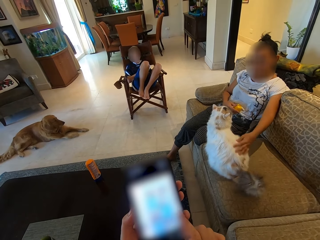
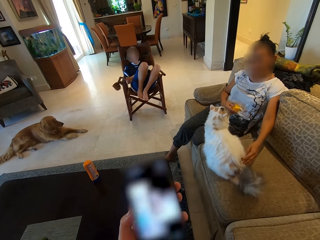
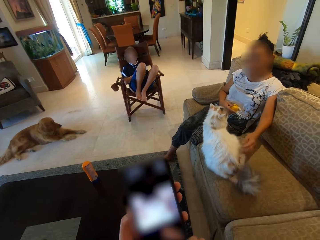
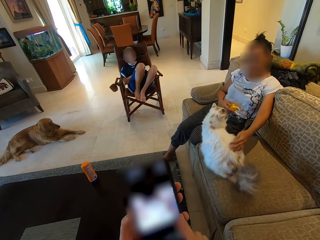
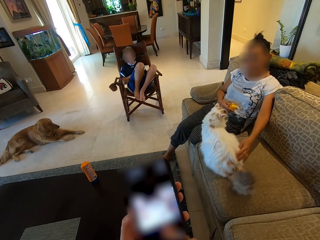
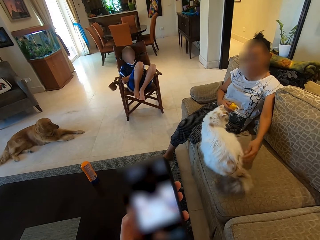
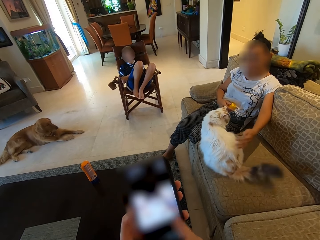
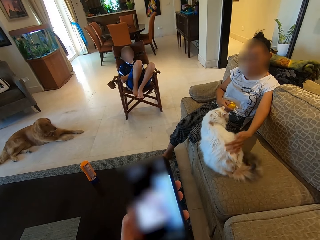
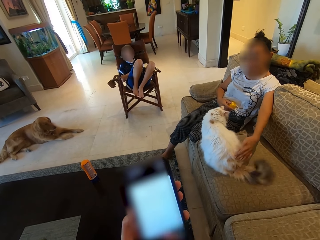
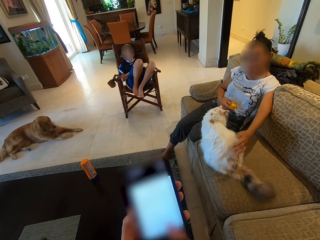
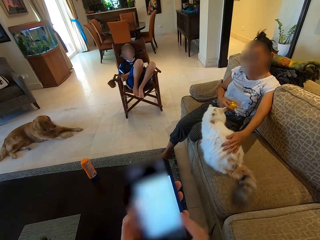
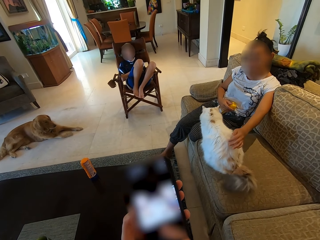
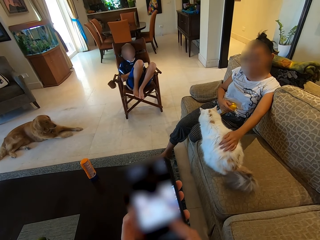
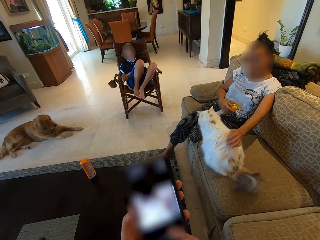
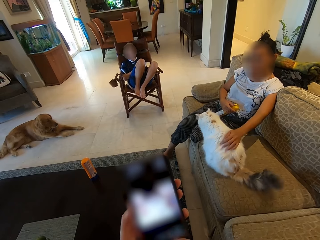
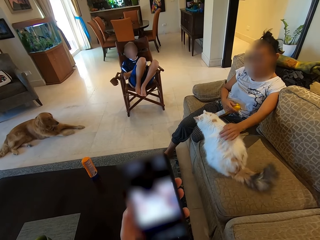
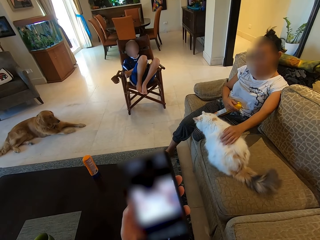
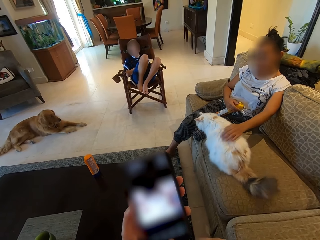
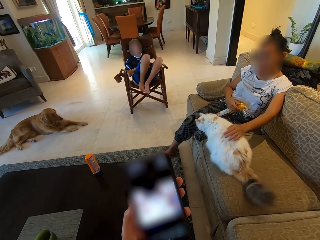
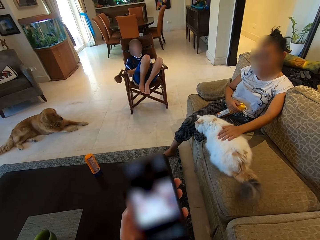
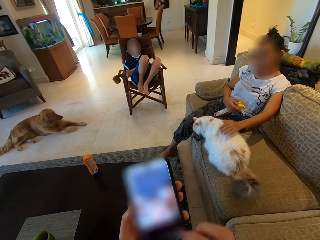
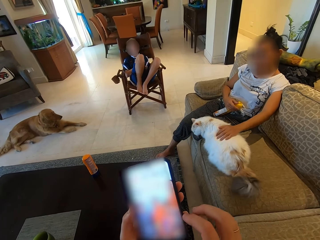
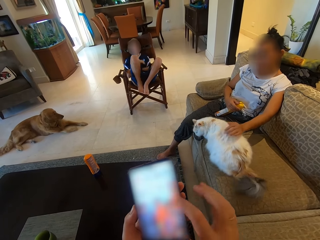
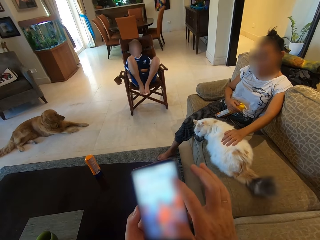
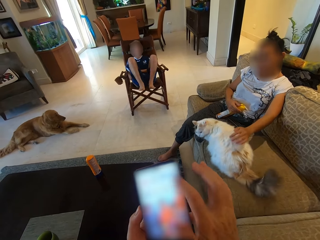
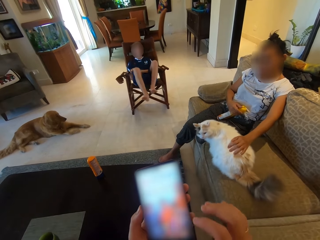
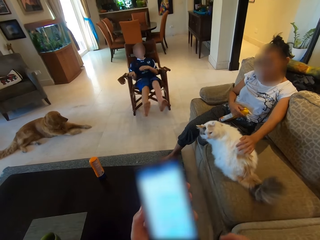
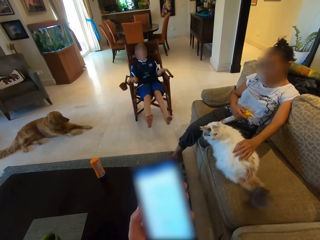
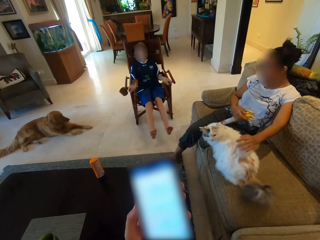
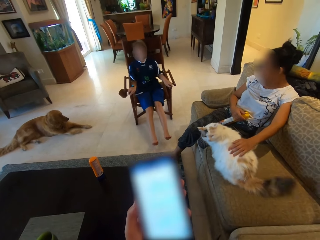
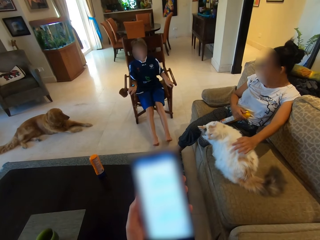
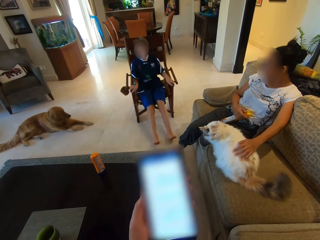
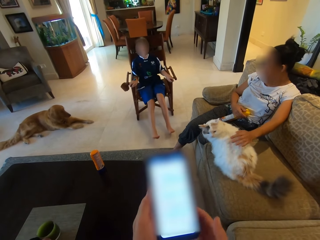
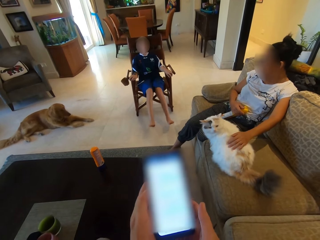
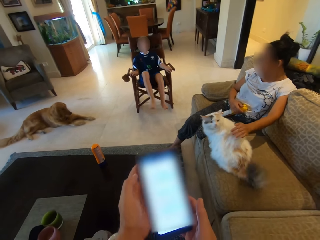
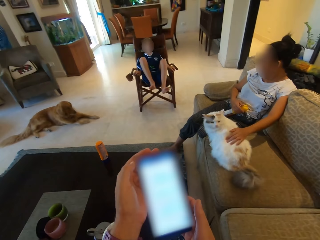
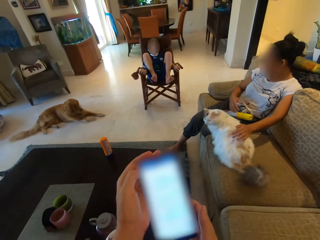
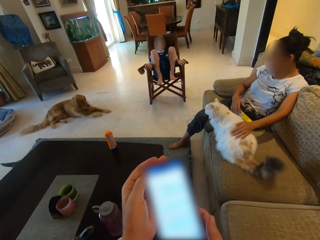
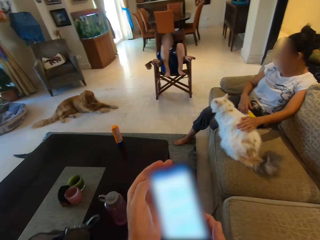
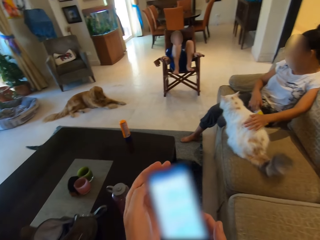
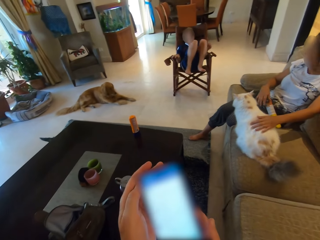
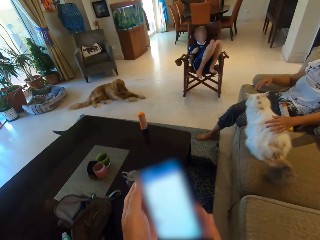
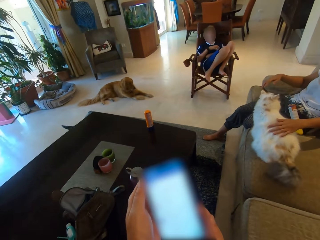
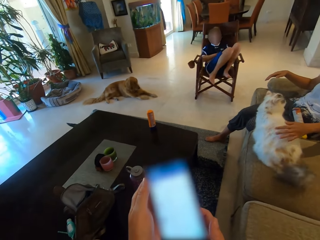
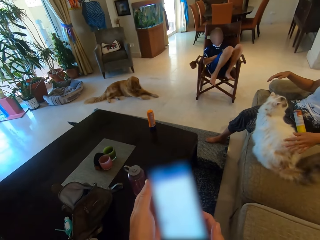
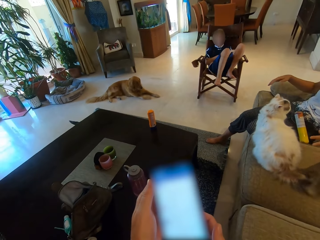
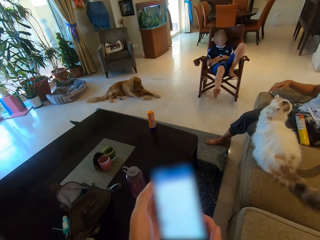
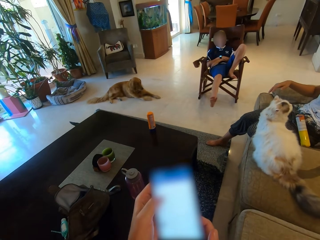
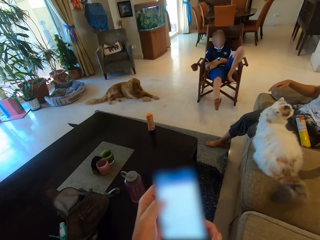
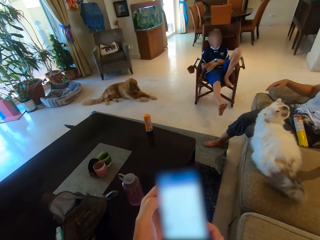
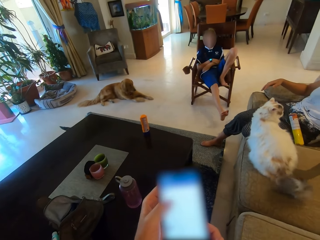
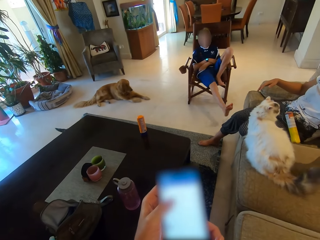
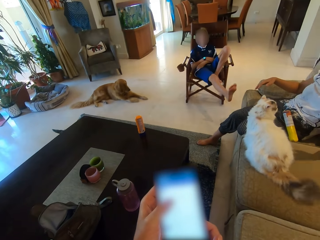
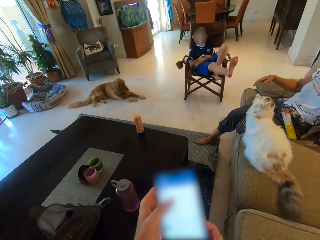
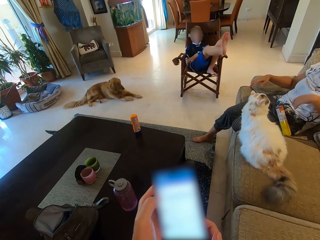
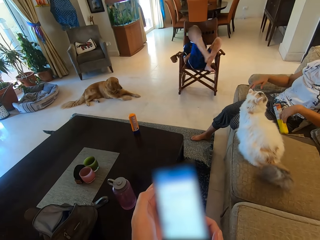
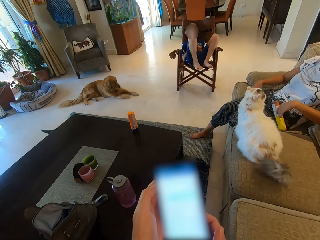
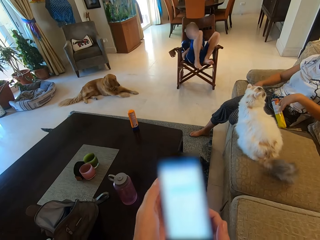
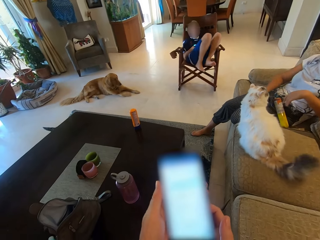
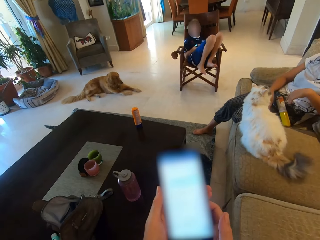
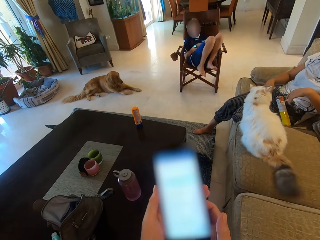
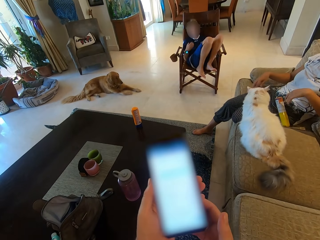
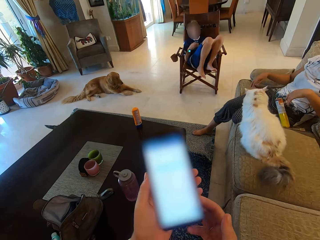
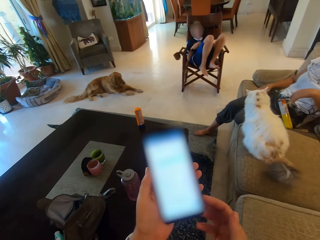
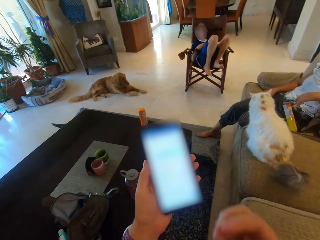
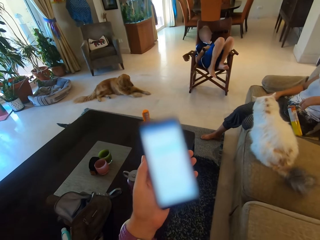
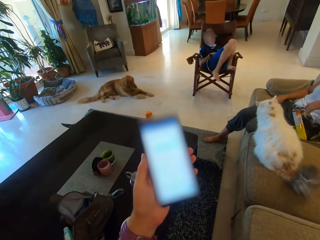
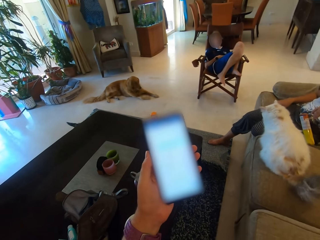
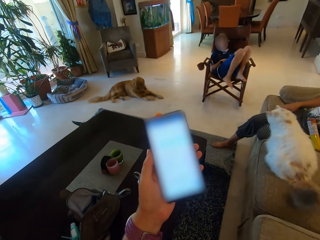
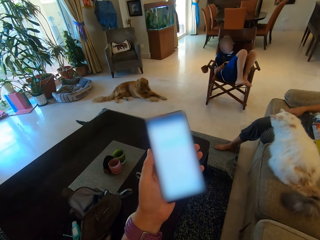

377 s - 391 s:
A man plays with the cat. Another man plays on the chair.

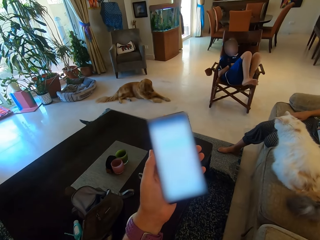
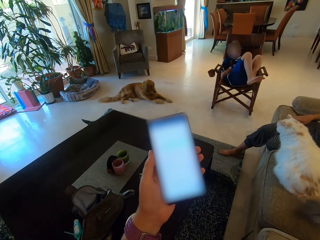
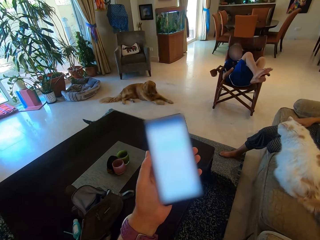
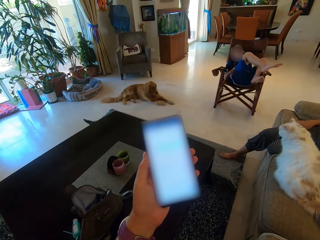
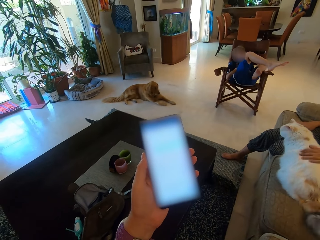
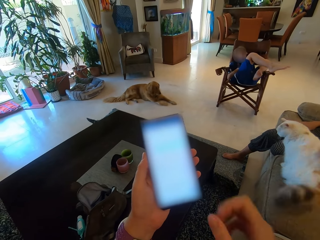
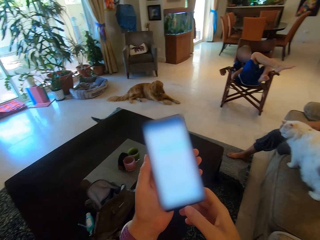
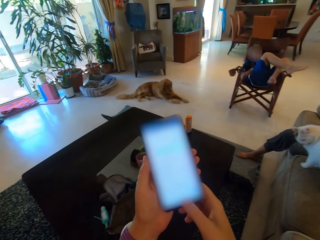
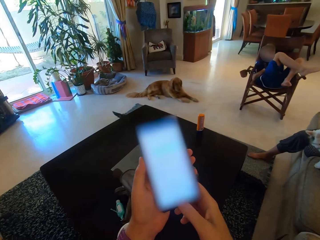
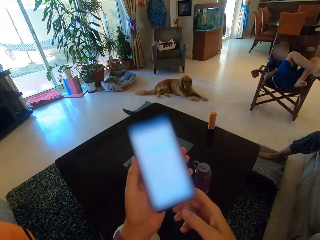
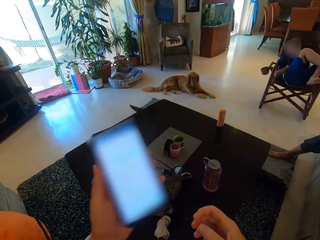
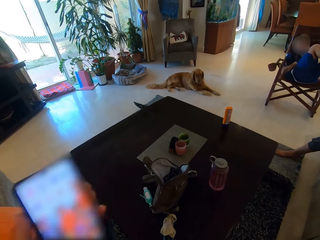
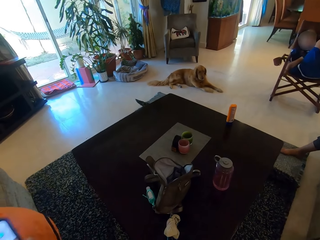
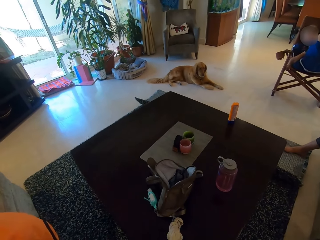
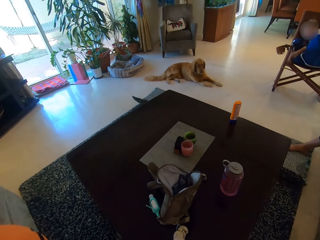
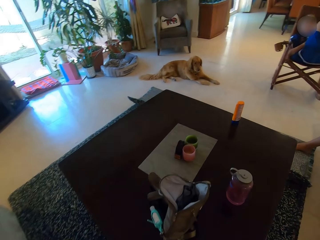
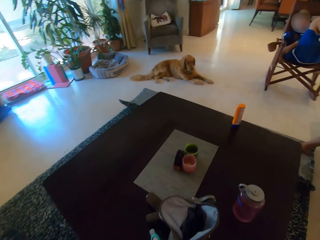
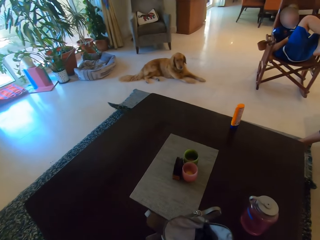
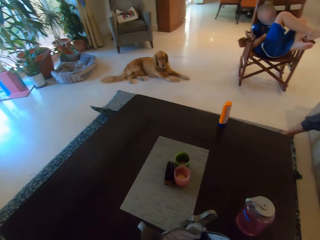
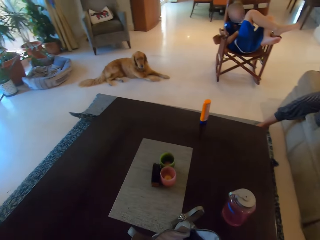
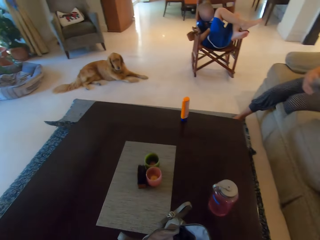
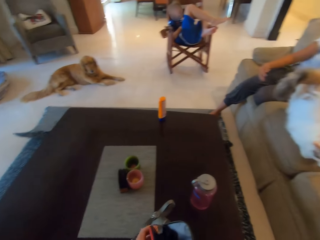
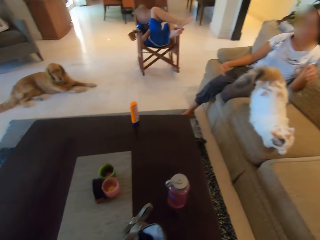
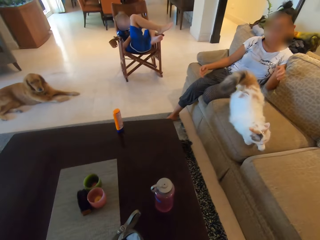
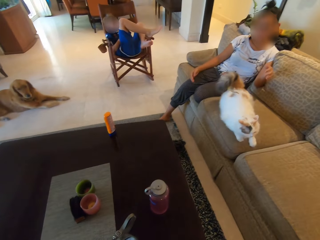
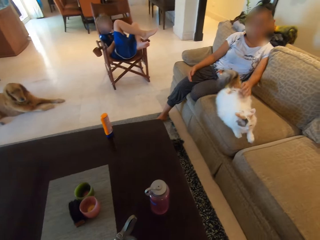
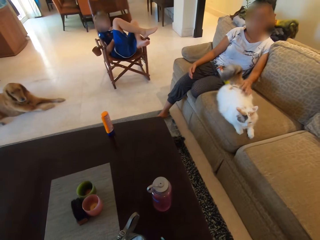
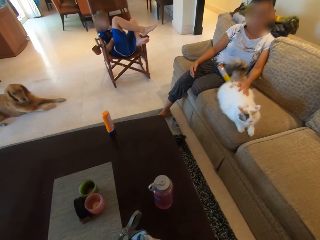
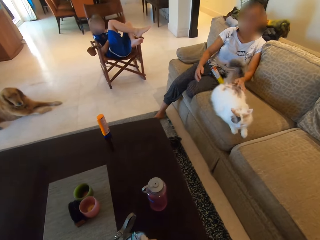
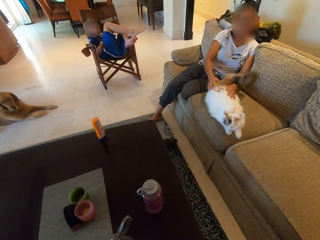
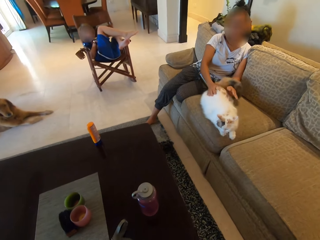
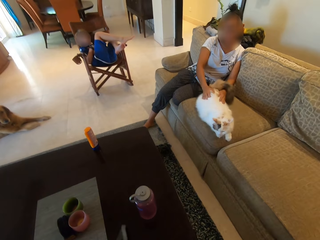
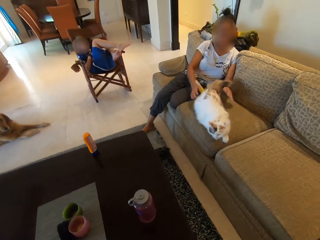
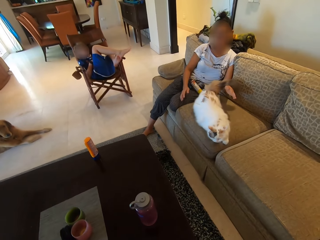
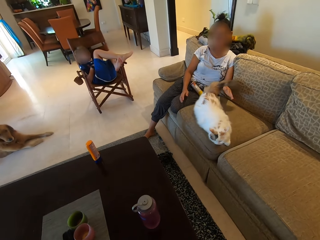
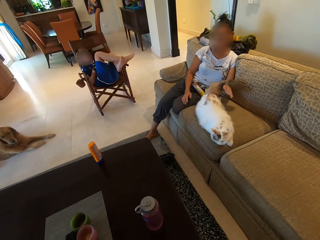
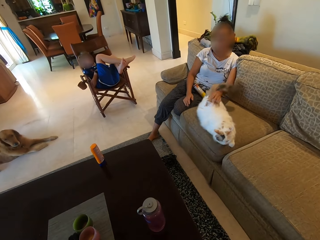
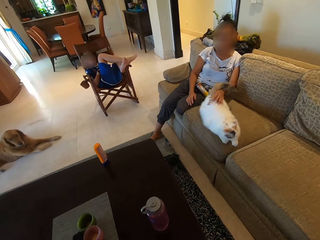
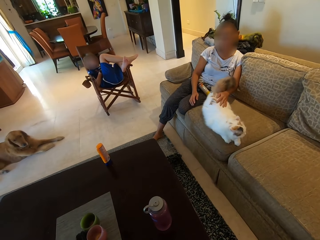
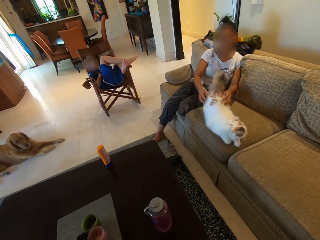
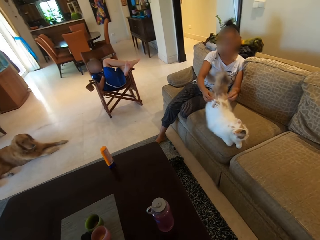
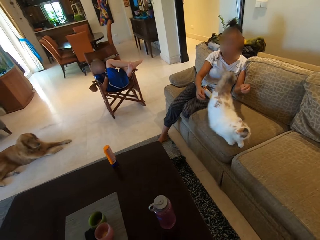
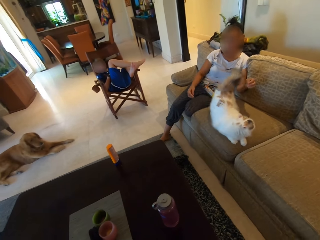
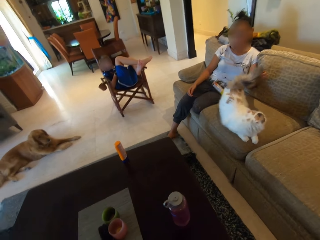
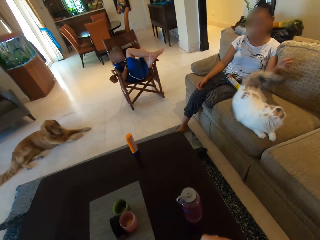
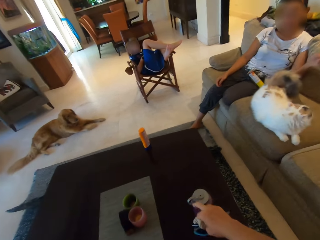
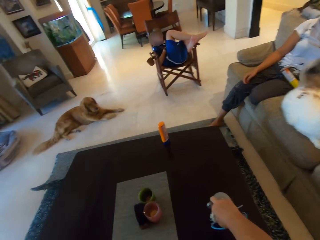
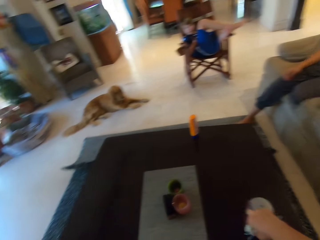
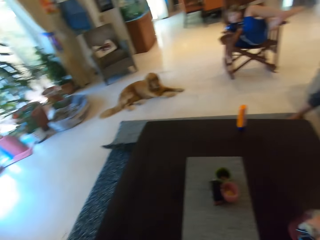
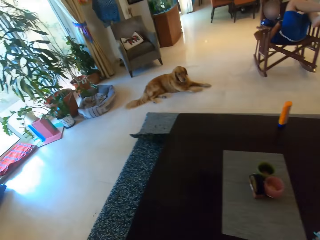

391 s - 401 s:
The camera wearer looks around the room.
